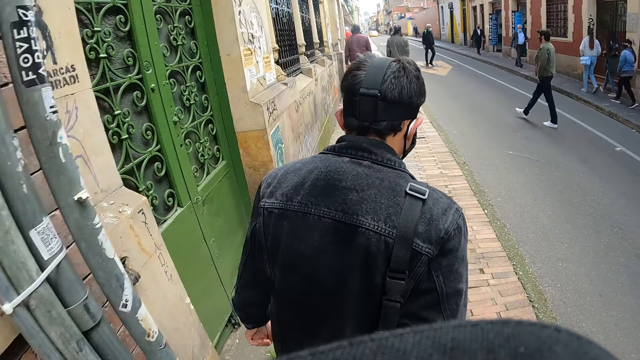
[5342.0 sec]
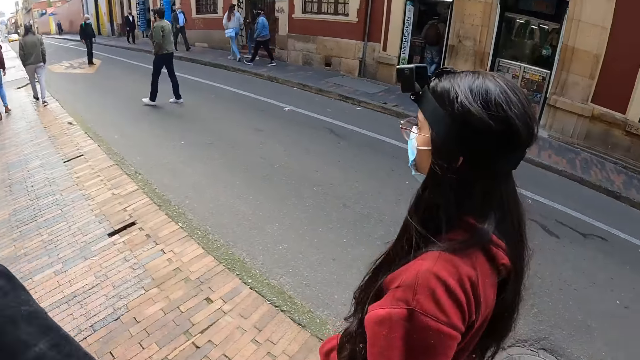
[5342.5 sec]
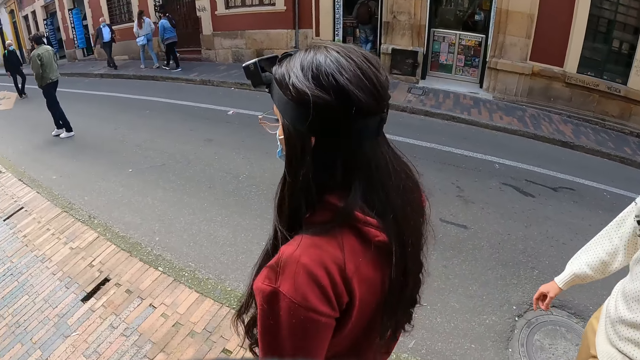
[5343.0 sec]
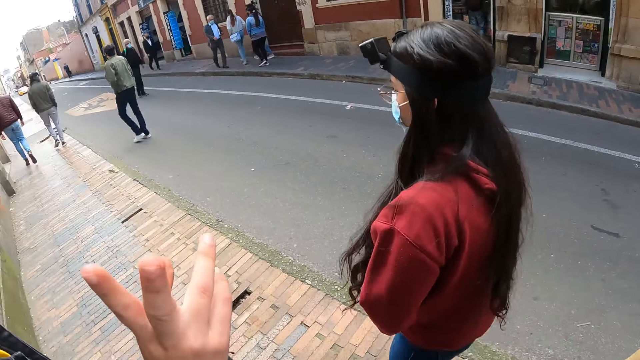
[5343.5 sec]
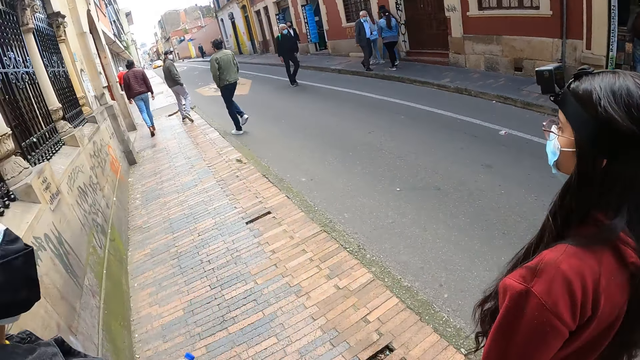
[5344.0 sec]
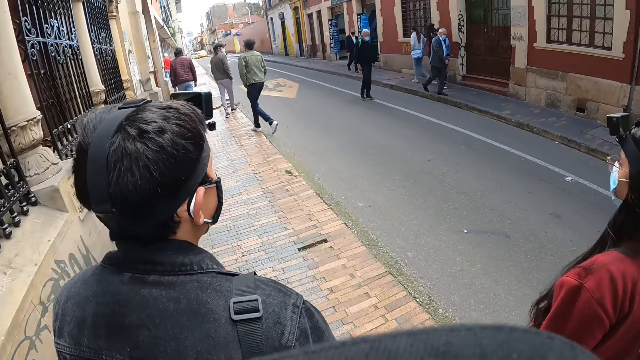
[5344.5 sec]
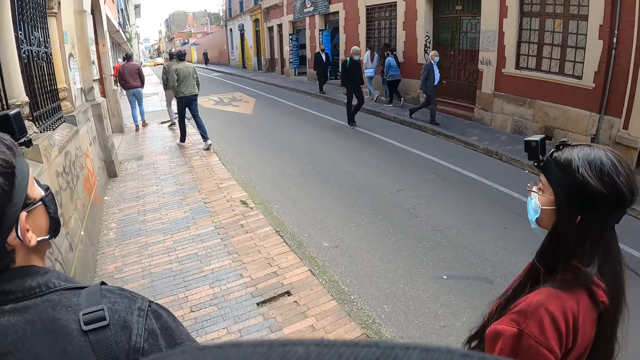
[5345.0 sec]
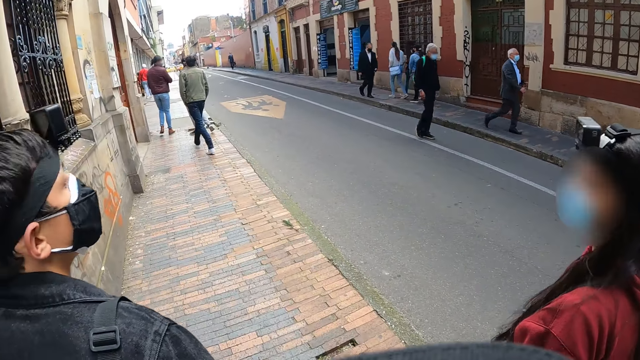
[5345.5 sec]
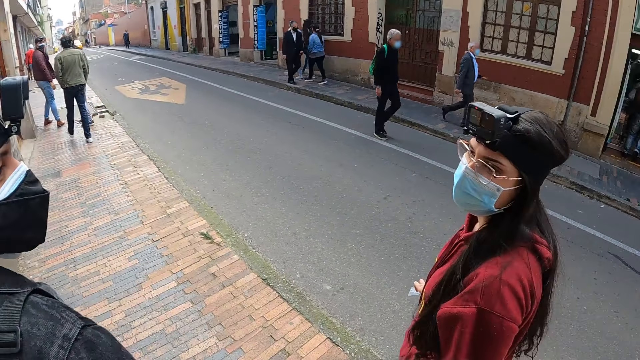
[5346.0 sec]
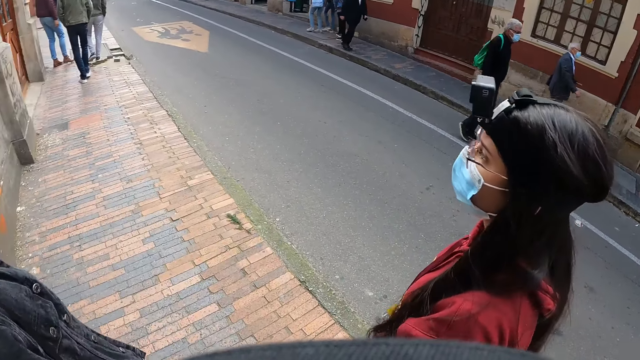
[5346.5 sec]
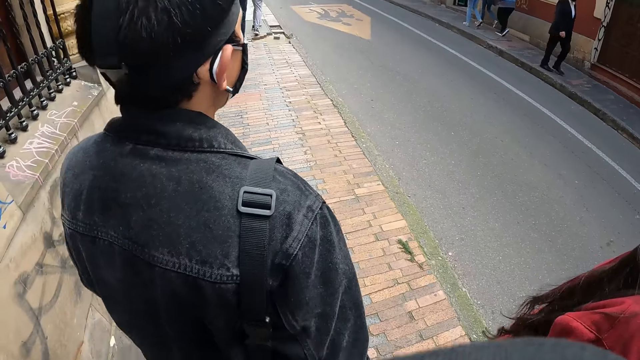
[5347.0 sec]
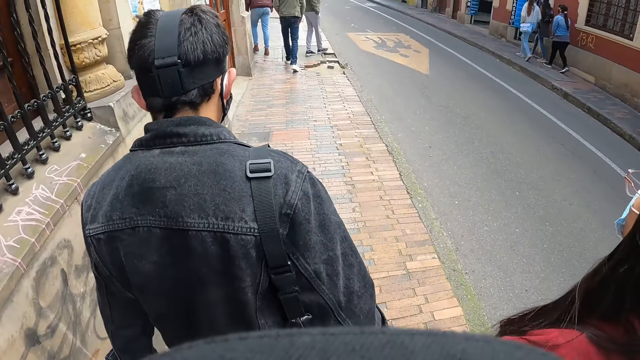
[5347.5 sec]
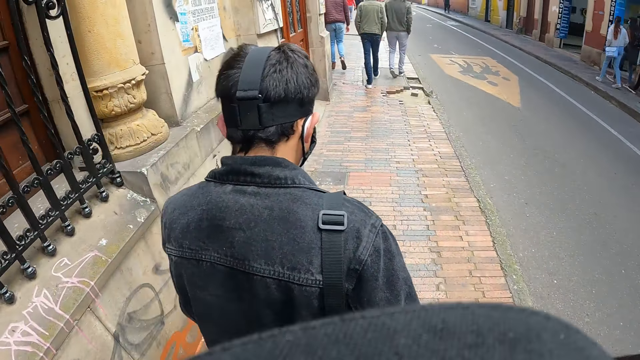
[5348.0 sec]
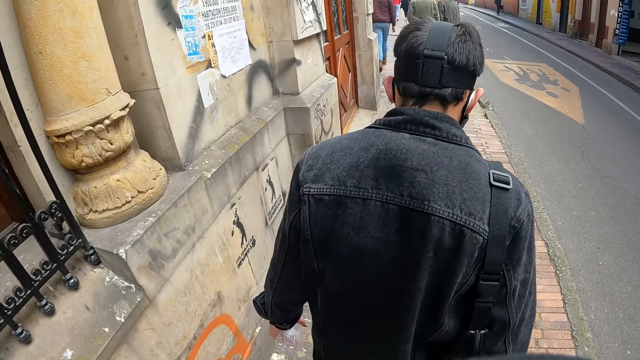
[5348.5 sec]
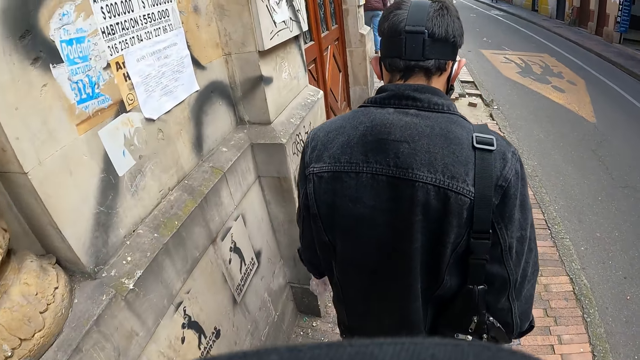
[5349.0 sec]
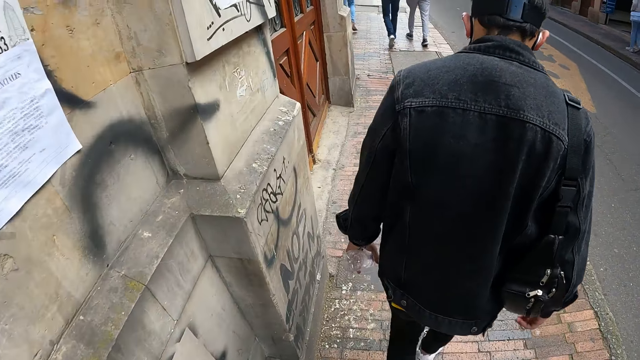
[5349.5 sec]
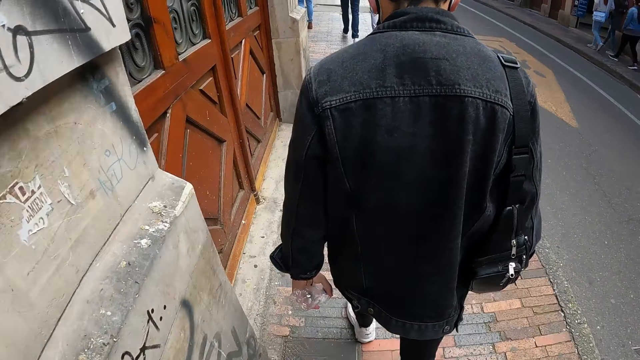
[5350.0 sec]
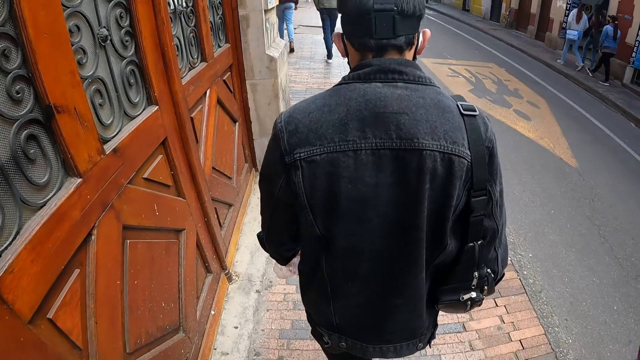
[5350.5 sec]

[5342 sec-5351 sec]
The camera wearer looks around the road. They walk along the road.

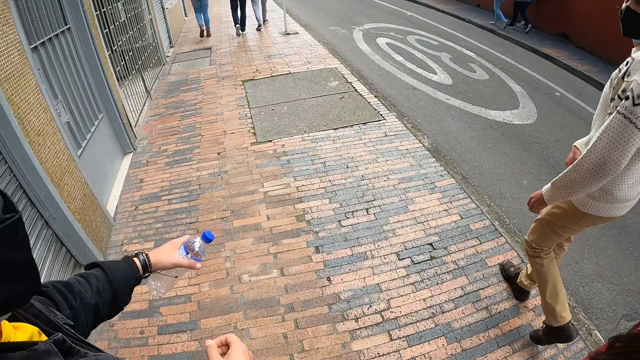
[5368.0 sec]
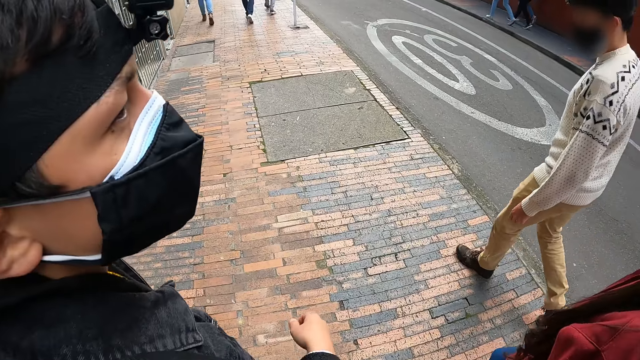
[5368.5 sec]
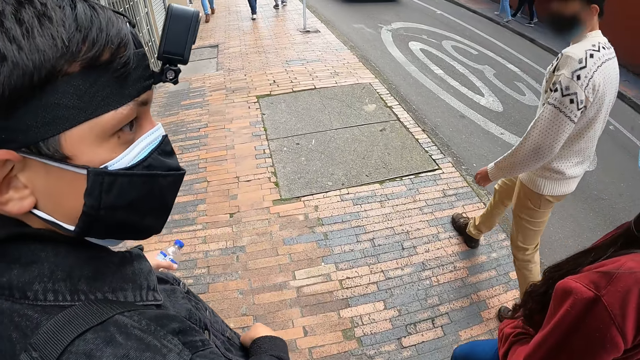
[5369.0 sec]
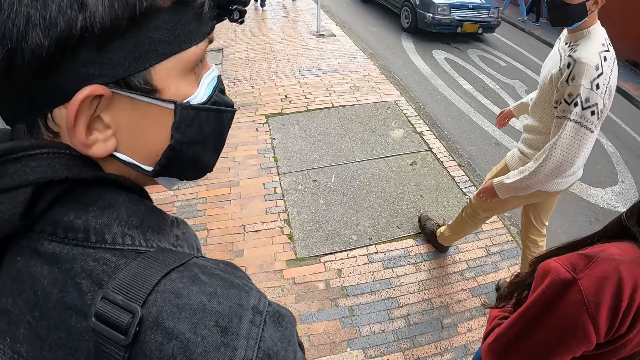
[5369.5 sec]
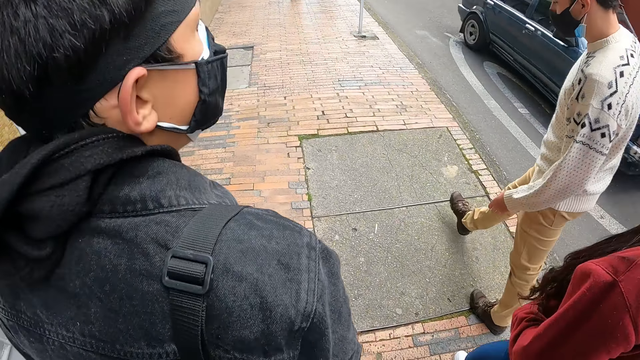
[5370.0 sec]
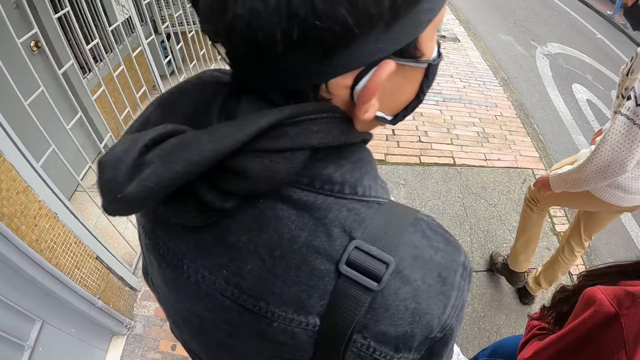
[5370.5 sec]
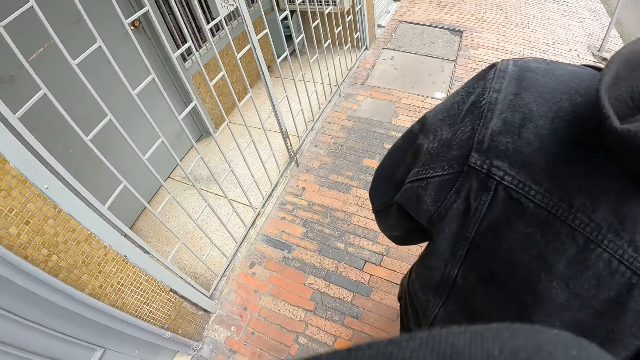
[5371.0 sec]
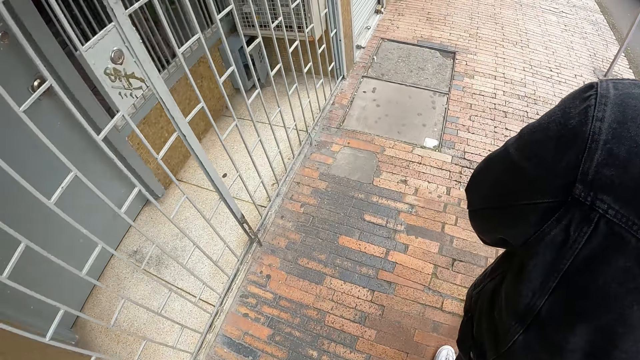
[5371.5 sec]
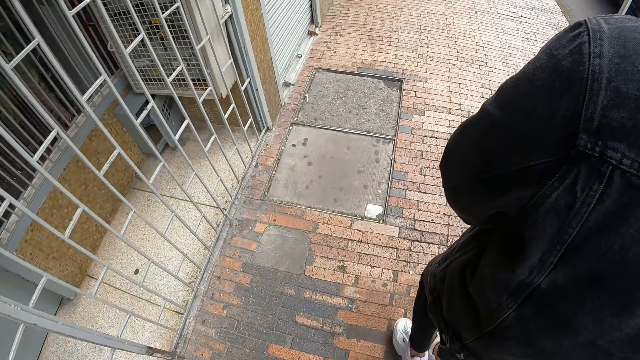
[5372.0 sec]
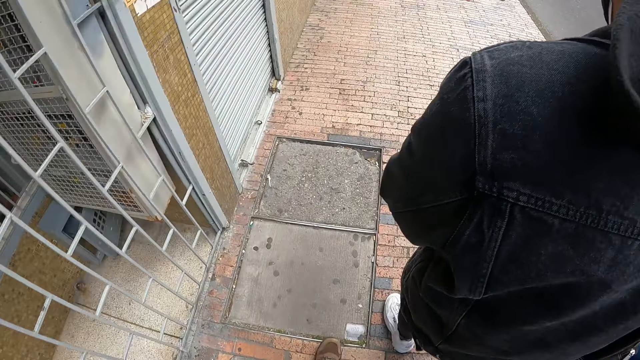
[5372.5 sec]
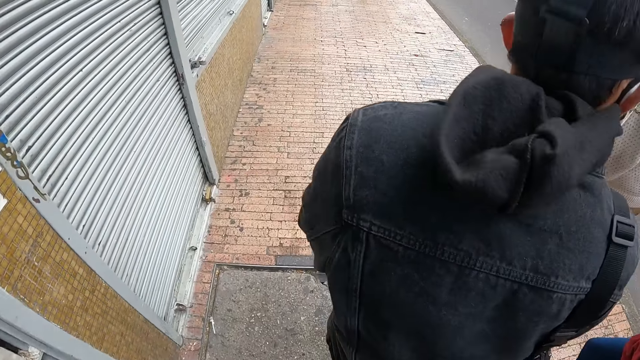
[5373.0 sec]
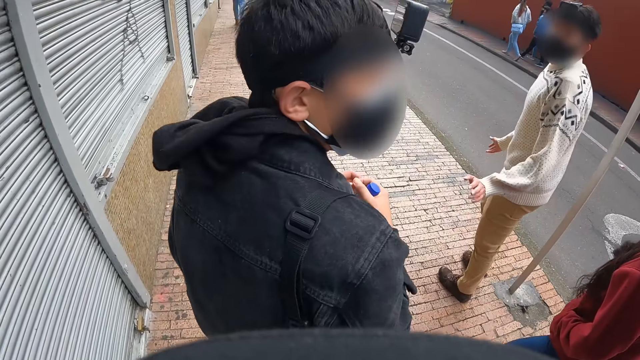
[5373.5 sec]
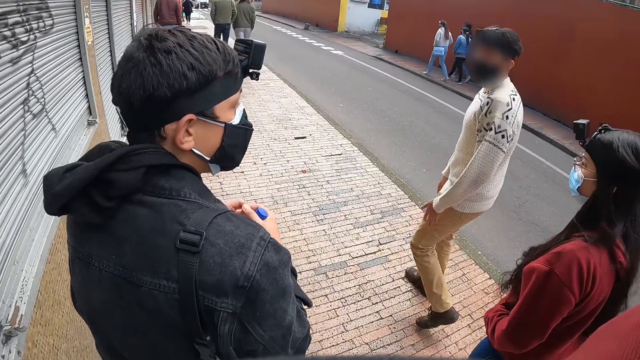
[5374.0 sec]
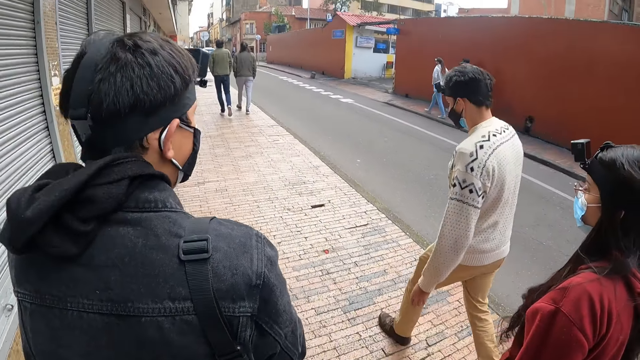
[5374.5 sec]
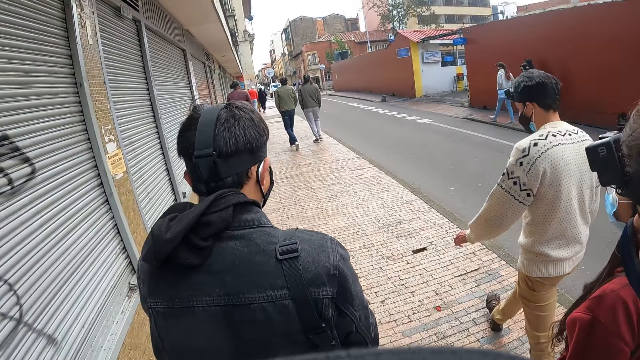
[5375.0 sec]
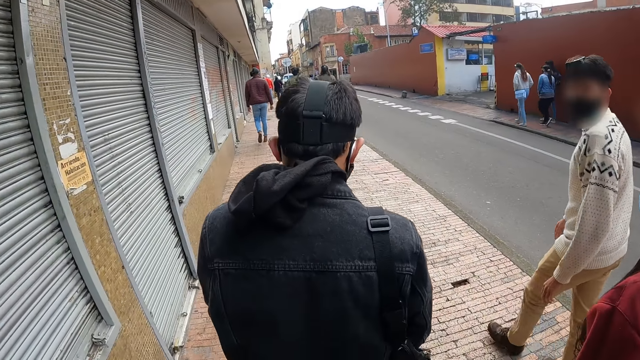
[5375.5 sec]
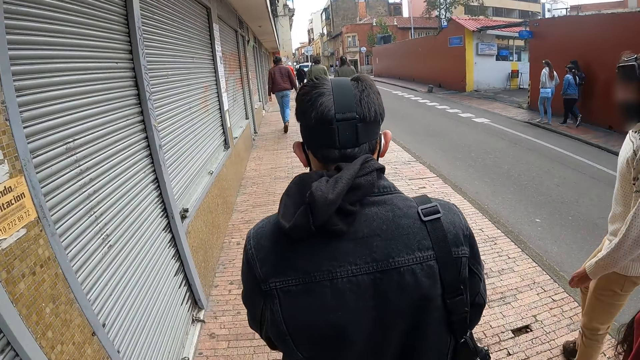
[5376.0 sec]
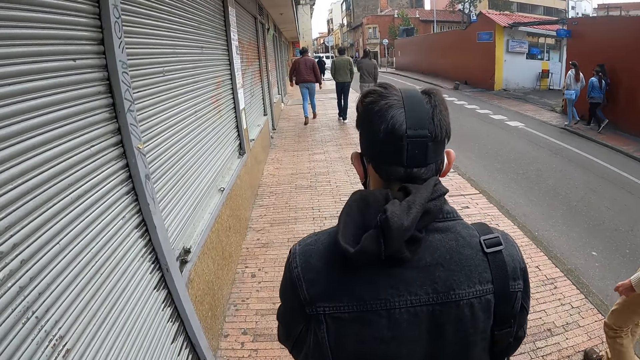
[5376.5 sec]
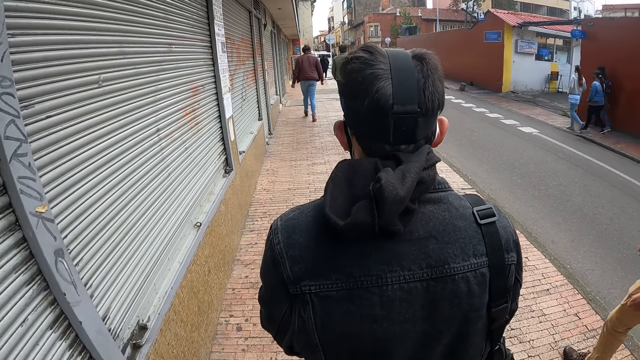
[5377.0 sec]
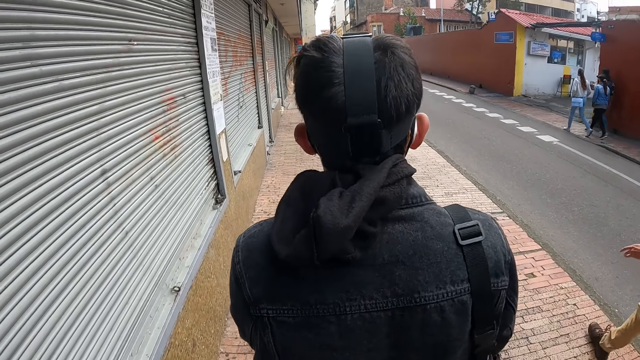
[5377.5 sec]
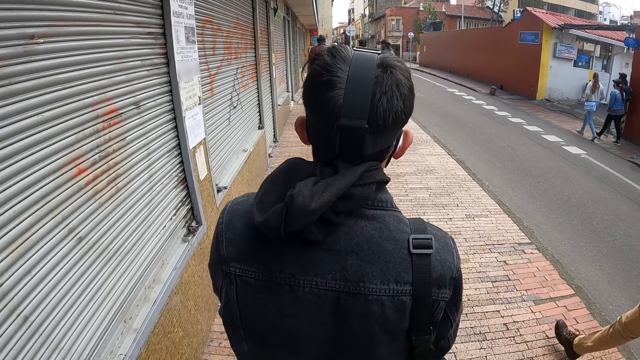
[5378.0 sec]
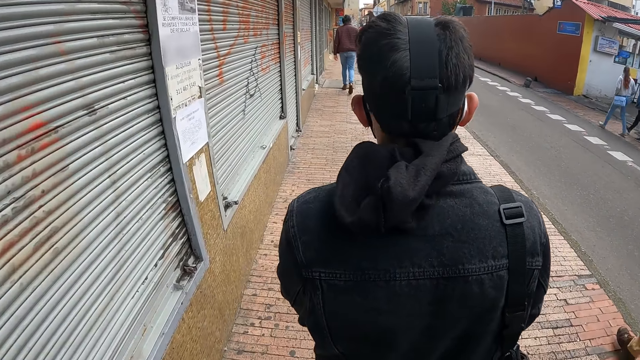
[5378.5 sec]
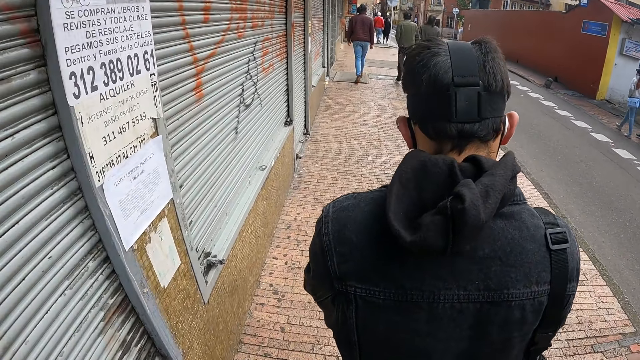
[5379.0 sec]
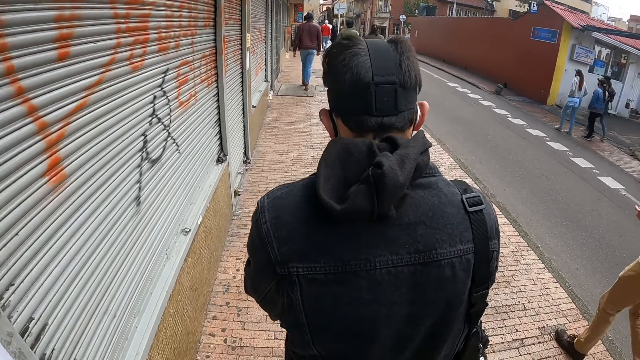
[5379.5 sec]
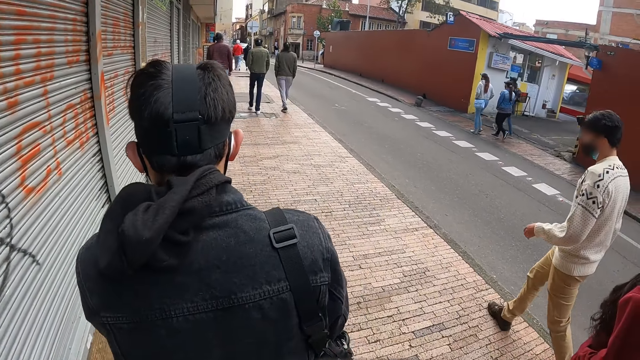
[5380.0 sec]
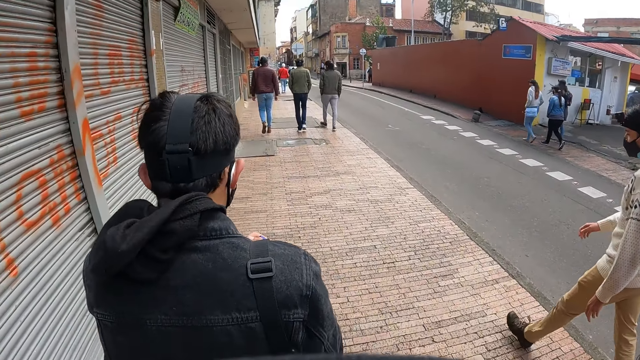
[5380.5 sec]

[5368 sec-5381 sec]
The camera wearer looks at a man.
